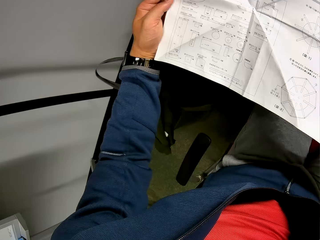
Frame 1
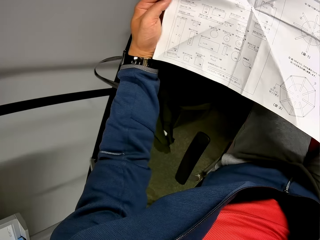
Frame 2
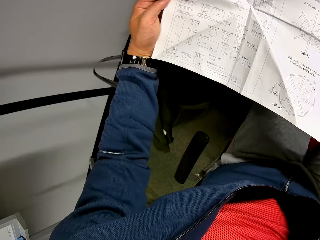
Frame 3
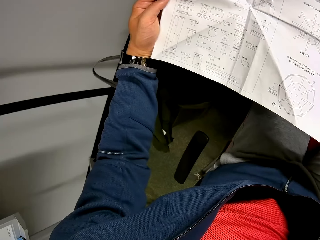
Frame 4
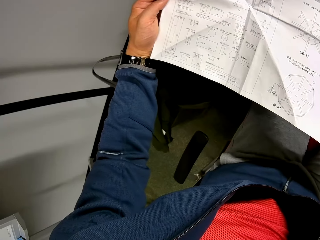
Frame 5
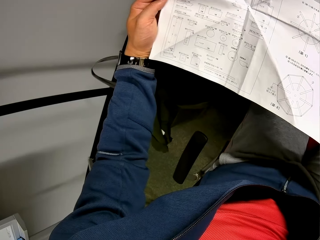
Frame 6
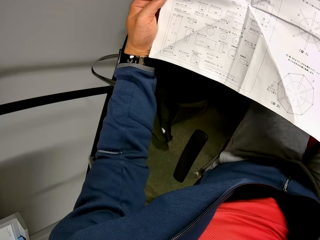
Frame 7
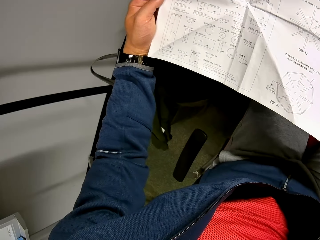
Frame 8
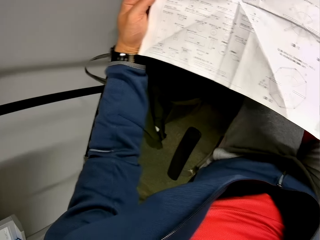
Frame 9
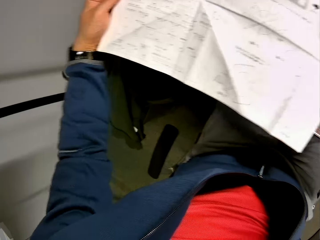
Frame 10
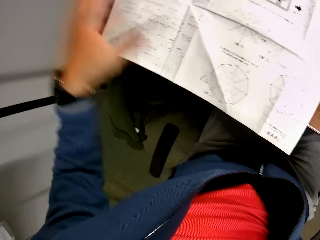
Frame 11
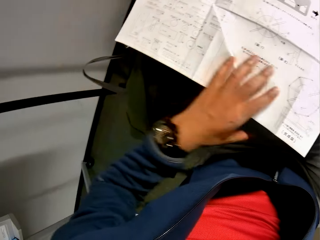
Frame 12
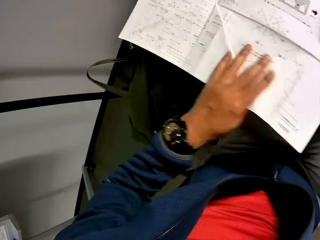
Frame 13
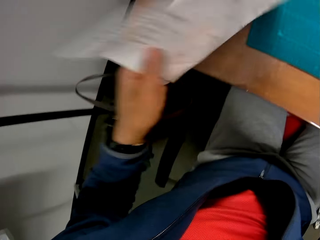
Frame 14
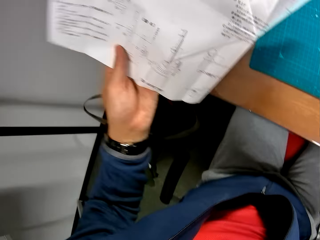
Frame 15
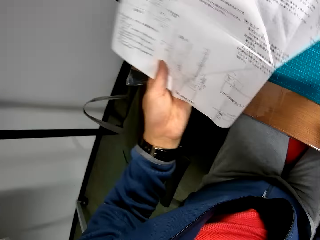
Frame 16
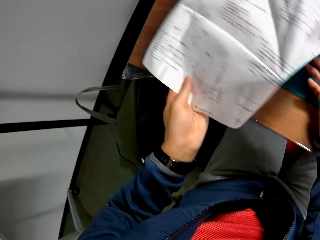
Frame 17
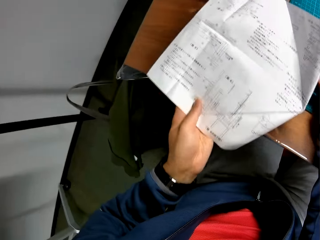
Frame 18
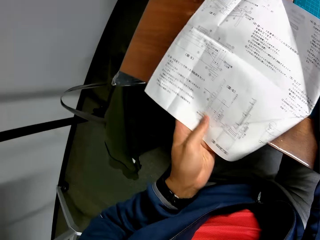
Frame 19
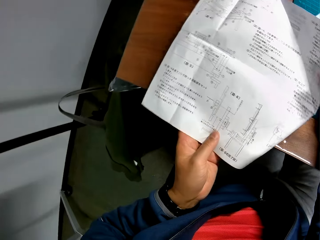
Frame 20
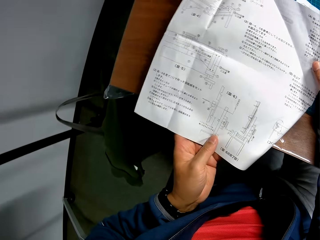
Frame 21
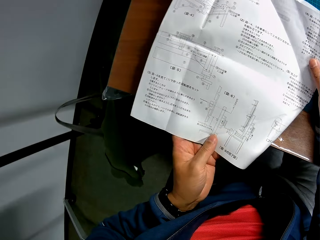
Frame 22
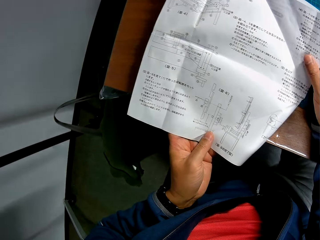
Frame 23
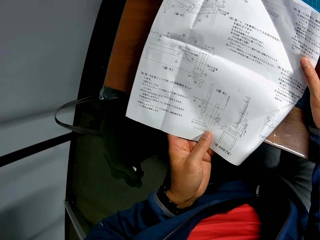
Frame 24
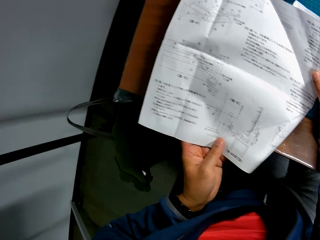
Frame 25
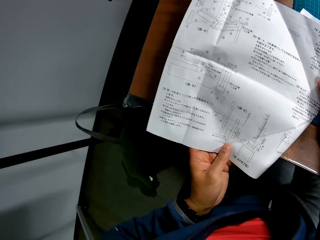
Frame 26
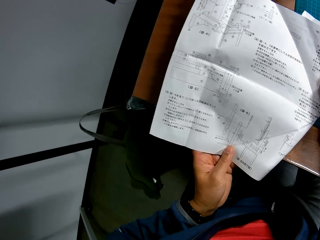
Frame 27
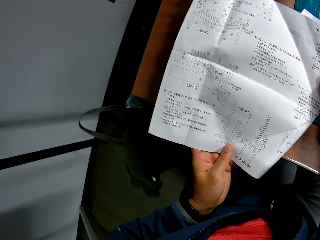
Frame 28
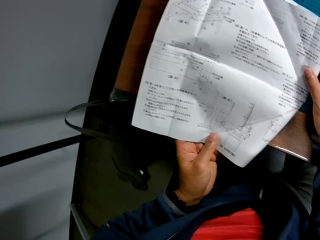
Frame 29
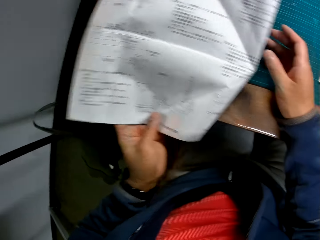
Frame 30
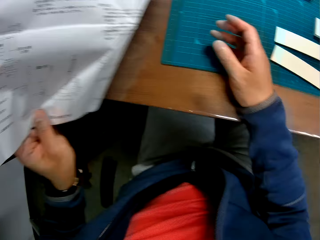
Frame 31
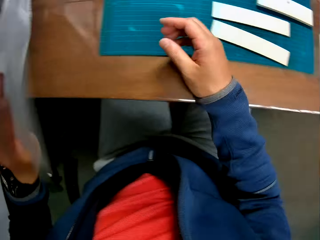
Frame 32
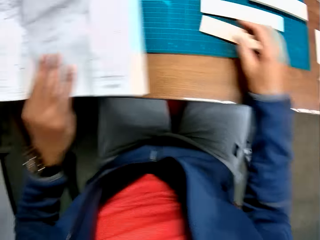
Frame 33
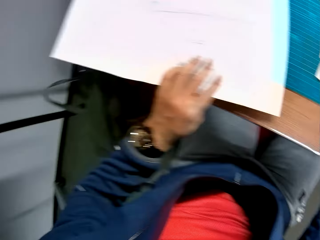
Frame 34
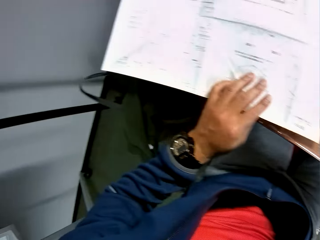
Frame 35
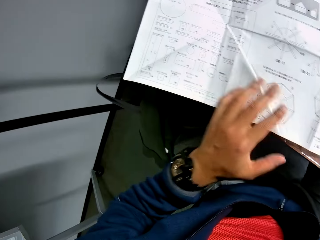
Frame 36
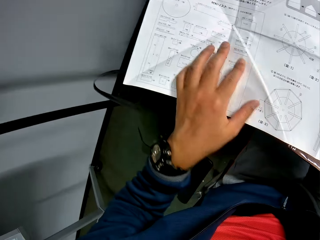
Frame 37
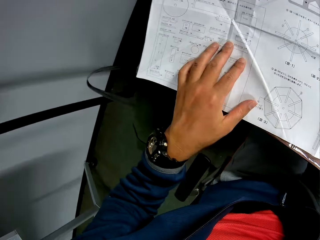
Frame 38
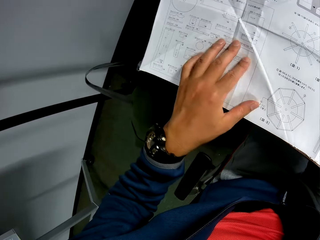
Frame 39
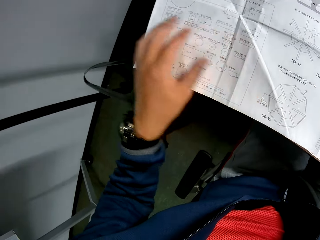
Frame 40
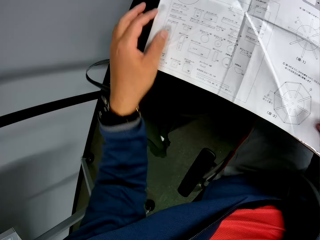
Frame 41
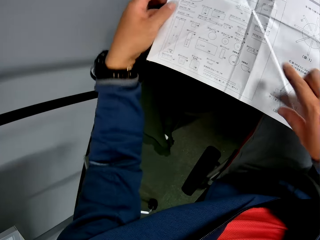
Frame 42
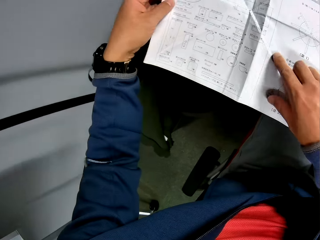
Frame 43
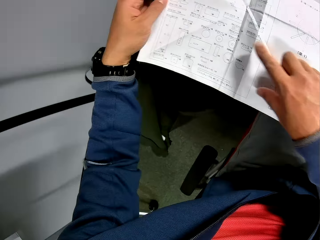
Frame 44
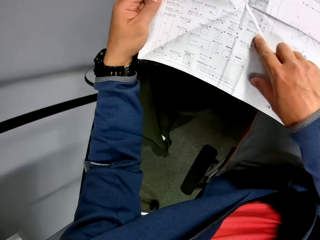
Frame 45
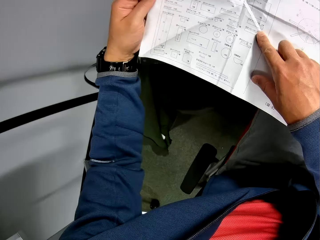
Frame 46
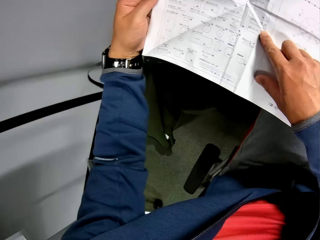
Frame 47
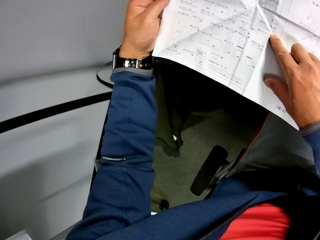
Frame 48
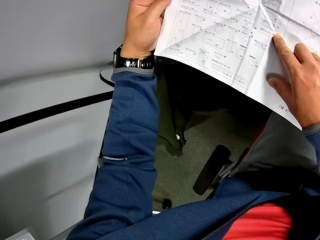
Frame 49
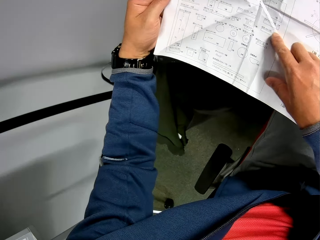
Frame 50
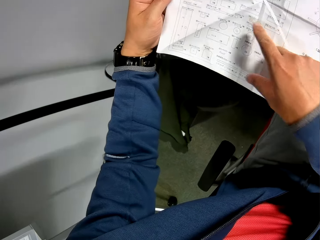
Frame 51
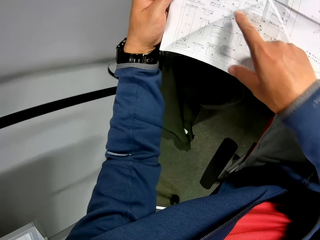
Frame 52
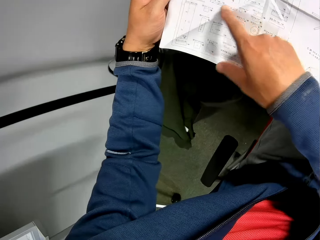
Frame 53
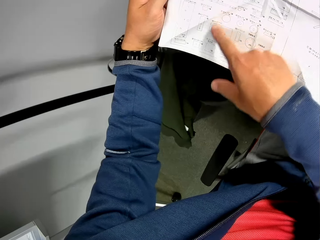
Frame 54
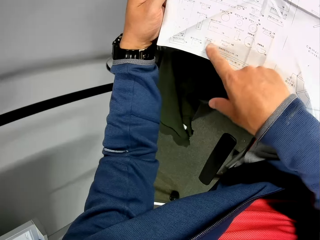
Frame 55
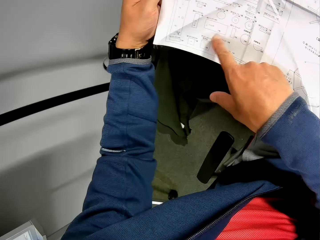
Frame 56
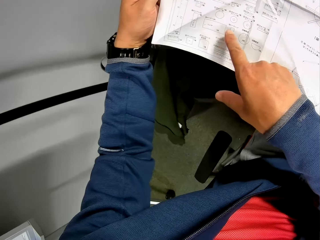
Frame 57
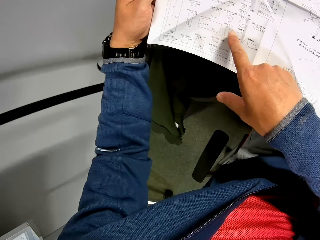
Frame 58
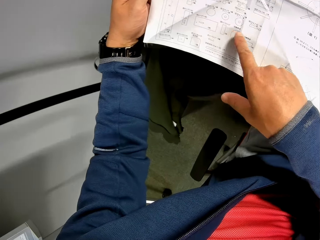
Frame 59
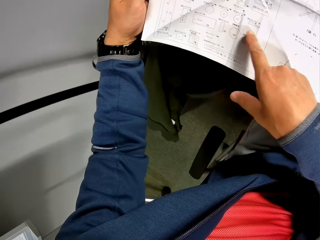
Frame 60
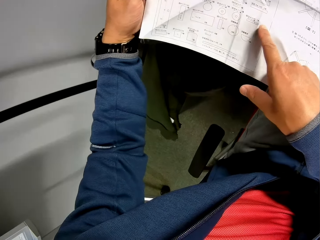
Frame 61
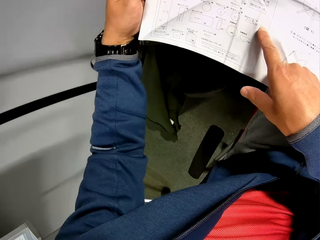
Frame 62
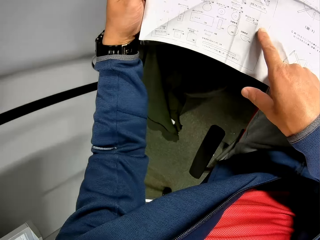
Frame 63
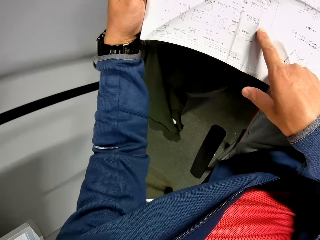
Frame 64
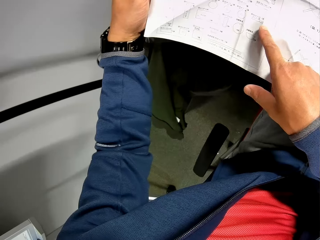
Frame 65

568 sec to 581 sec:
The camera wearer turns the instruction manual to the other side. He turns the instruction manual to the other side again. He reads the manual. He turns the instruction manual to the other side. He reads the manual. He moves his right index finger around the instruction manual.

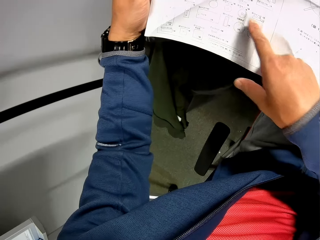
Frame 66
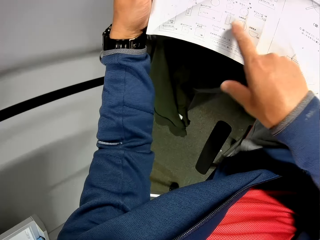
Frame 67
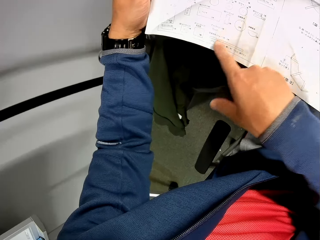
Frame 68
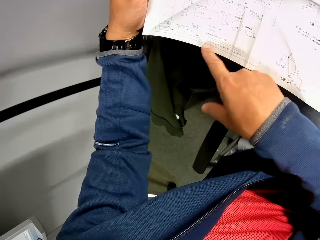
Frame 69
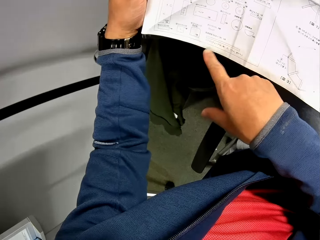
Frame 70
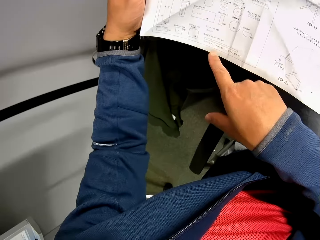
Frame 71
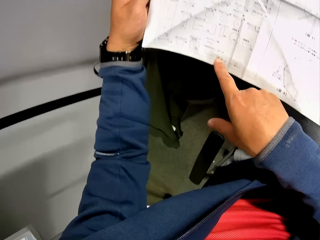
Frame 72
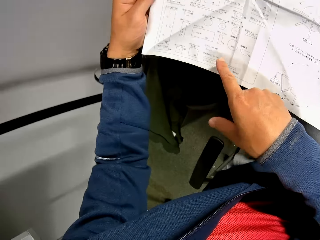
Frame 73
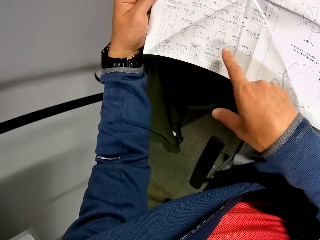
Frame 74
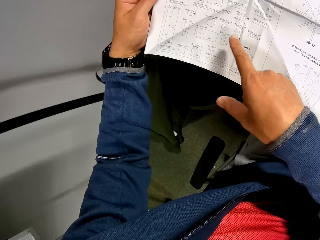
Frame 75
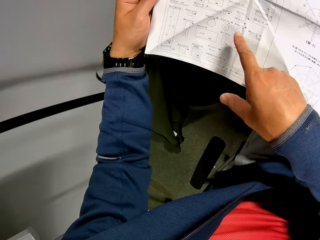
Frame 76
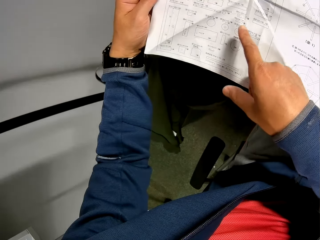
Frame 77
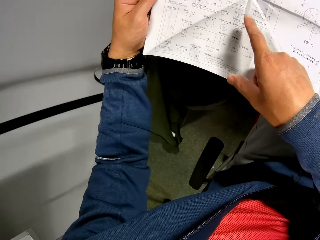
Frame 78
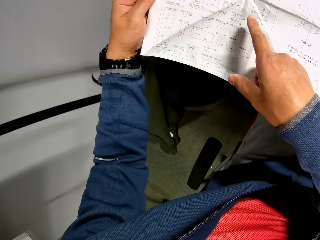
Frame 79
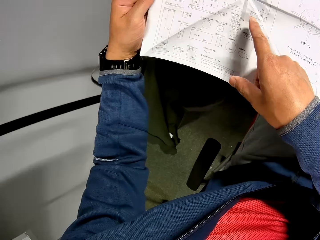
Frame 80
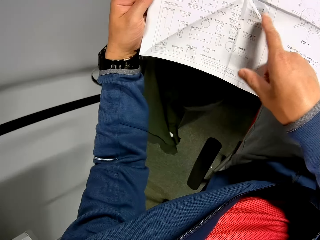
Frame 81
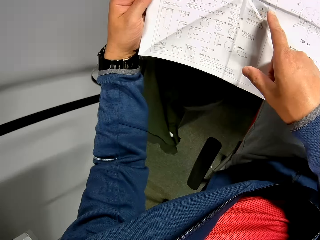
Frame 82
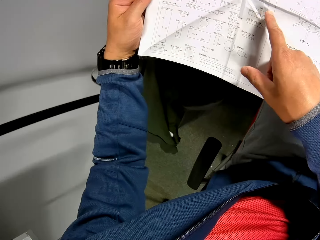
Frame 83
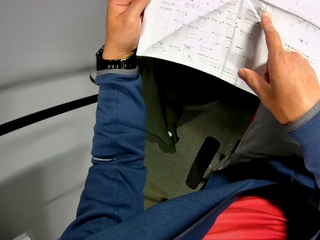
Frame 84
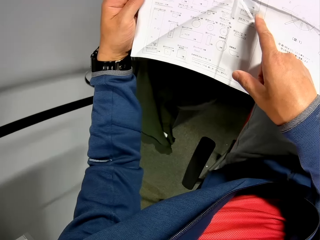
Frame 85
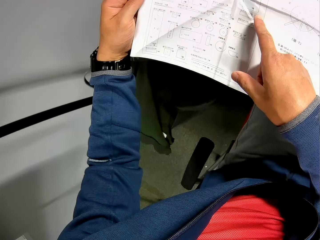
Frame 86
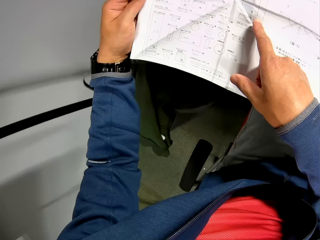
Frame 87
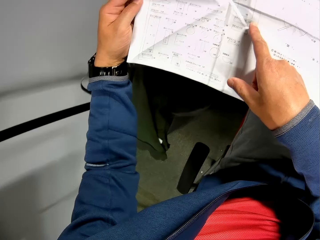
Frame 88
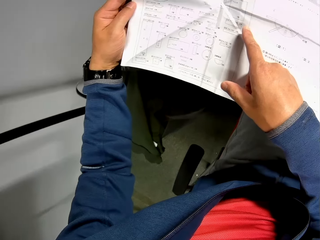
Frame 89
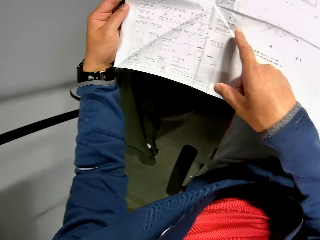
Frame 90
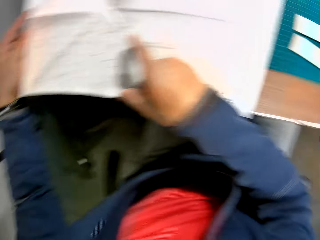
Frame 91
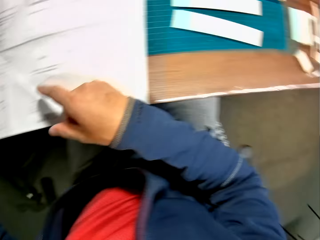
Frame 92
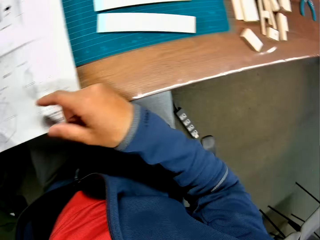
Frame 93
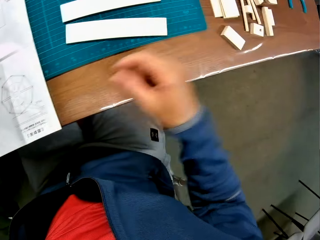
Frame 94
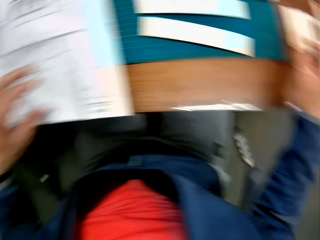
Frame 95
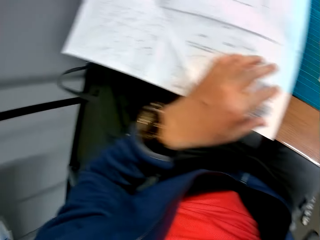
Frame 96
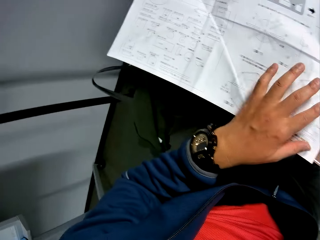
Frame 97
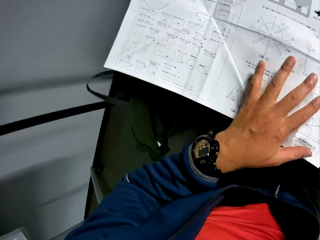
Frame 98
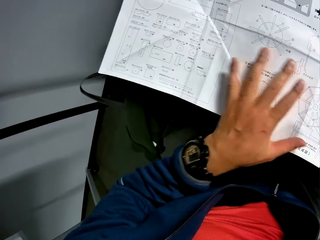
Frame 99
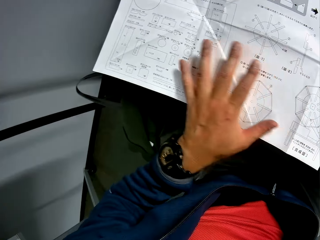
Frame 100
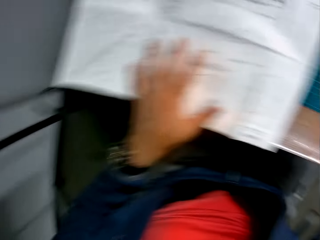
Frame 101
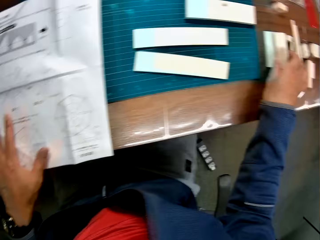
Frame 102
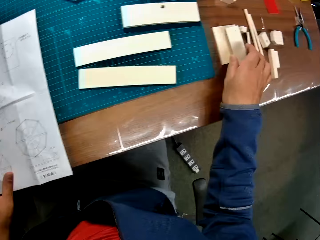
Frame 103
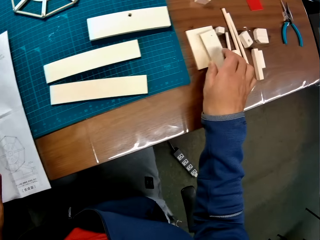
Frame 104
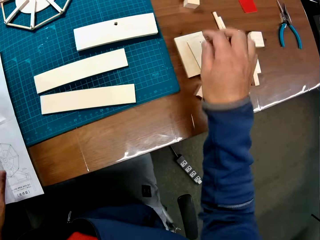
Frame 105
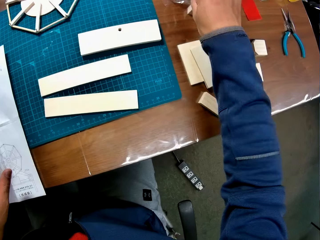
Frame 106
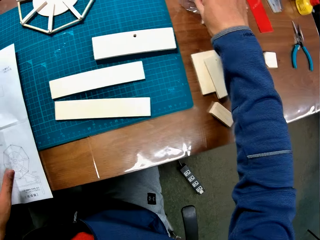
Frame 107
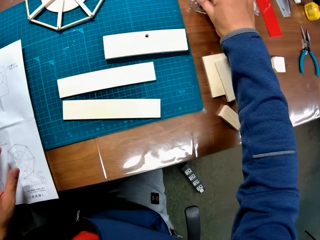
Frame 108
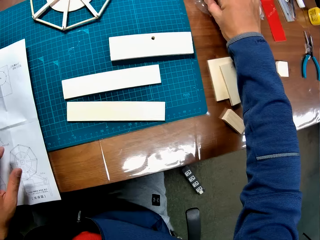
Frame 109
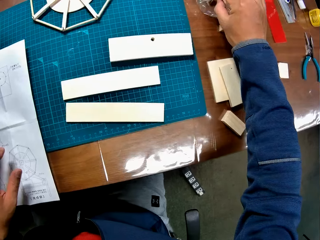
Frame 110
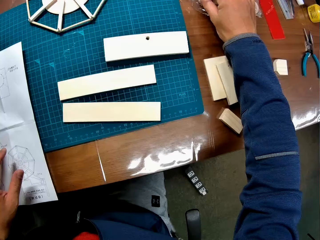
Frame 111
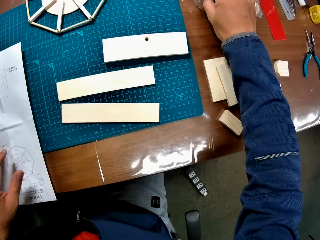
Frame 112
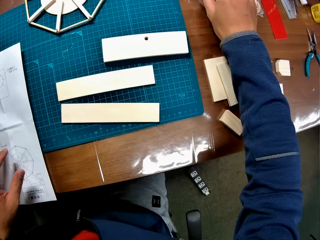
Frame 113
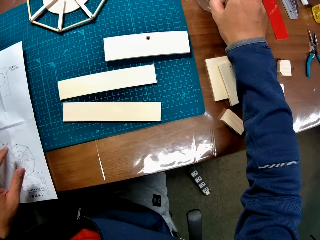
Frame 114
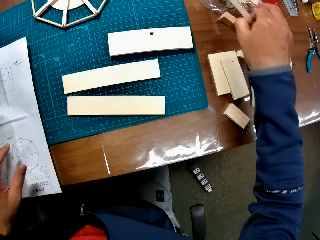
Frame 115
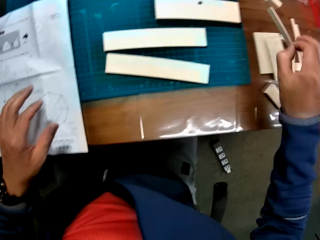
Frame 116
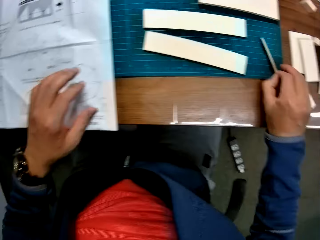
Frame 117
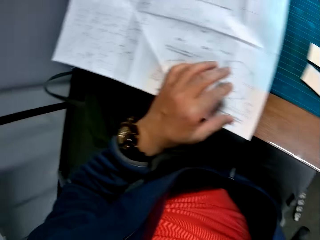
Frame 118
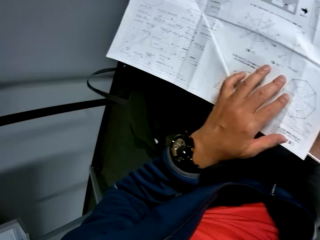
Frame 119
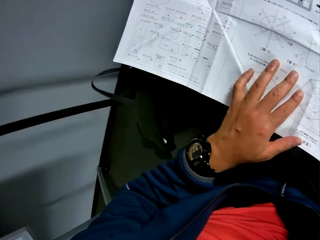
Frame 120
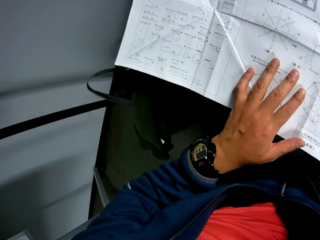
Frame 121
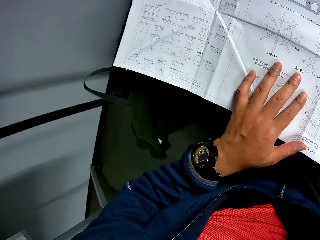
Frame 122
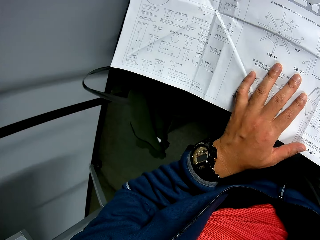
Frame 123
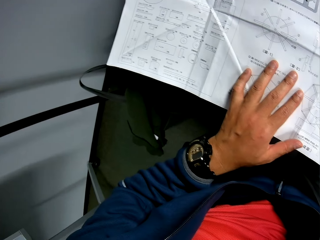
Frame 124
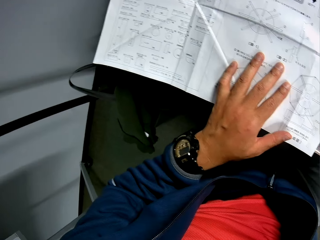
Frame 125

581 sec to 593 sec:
The camera wearer looks towards some model pieces on the table briefly. He reads the manual. He places his left hand on the instruction manual on the table. He touches a woodcraft piece. He moves a model piece to a green sheet from its nylon on the table. He picks the woodcraft piece. He looks towards the instruction manual on the table.
